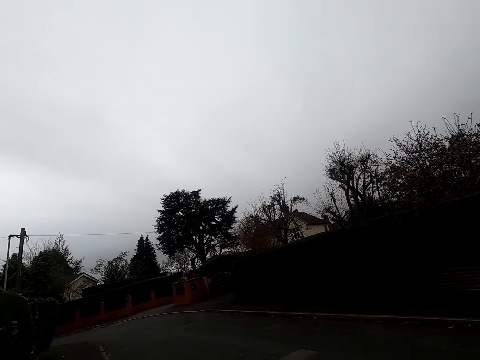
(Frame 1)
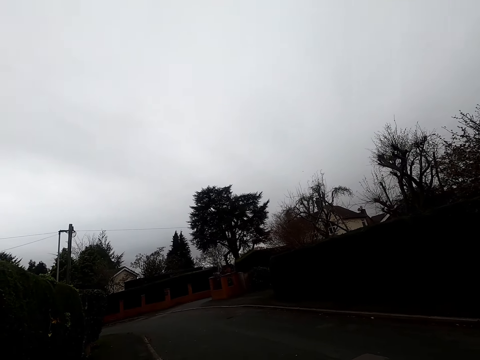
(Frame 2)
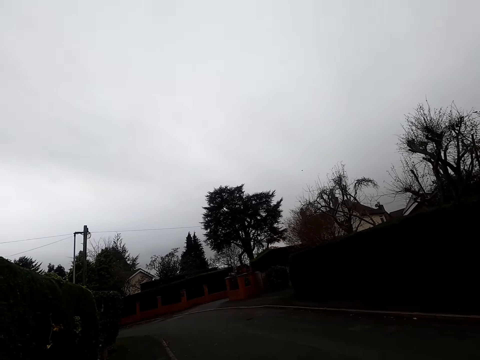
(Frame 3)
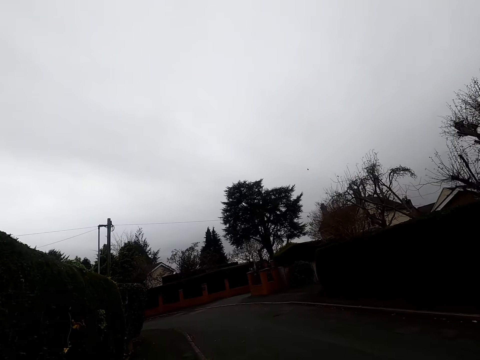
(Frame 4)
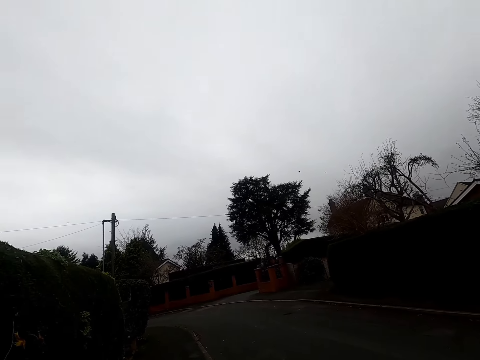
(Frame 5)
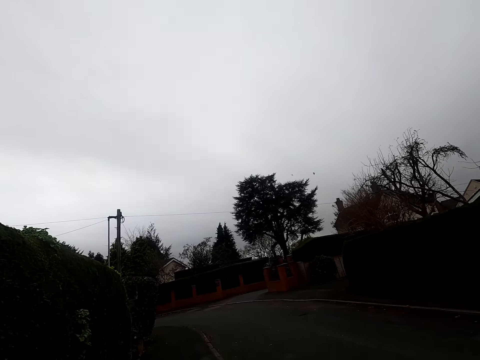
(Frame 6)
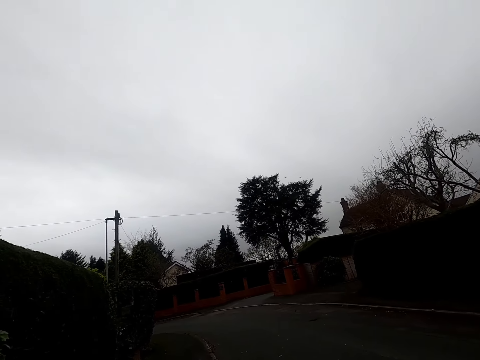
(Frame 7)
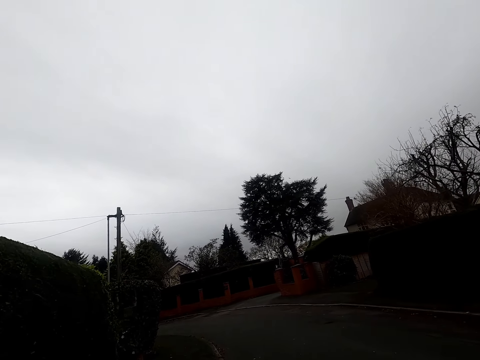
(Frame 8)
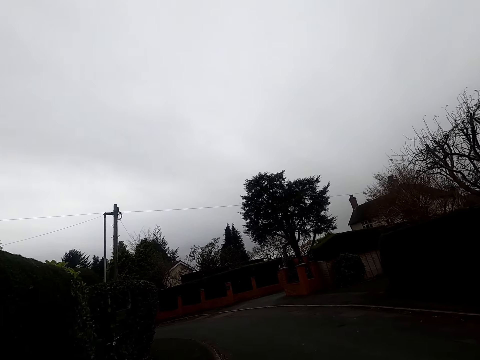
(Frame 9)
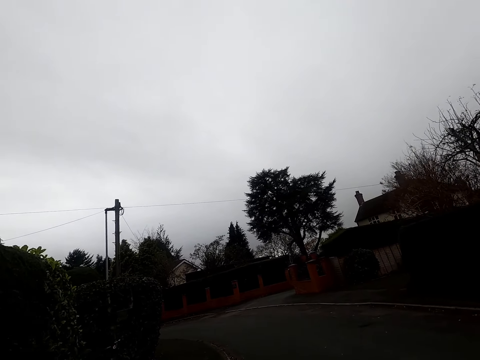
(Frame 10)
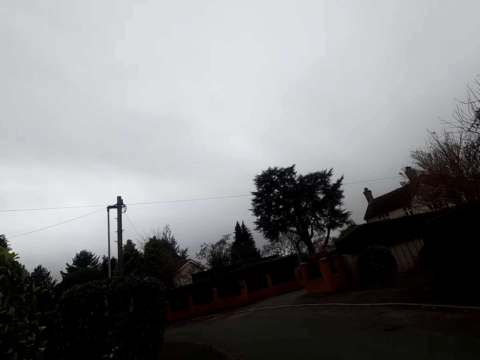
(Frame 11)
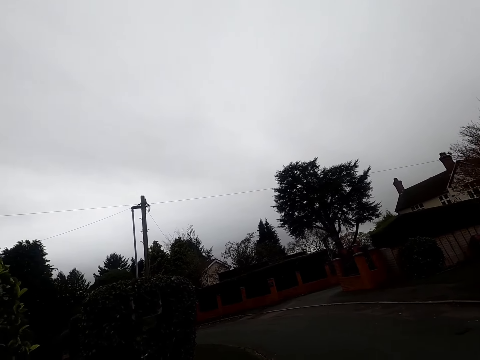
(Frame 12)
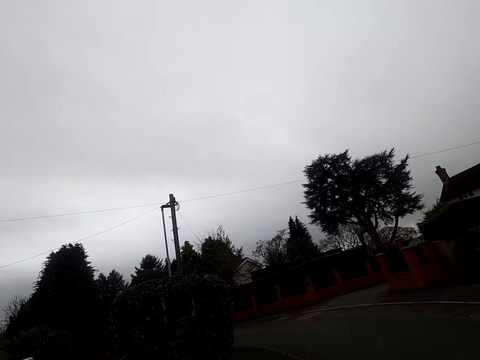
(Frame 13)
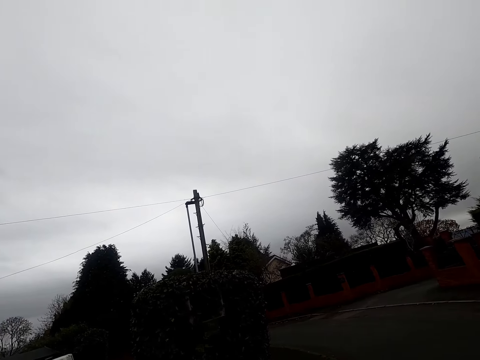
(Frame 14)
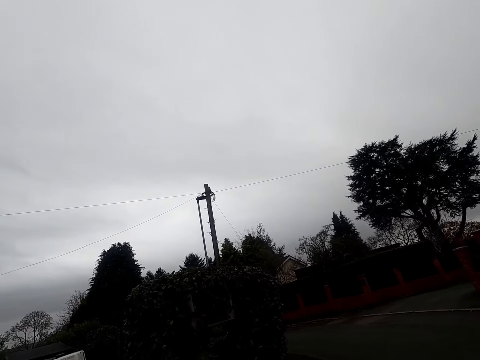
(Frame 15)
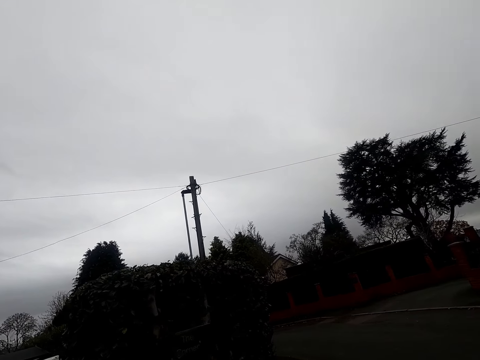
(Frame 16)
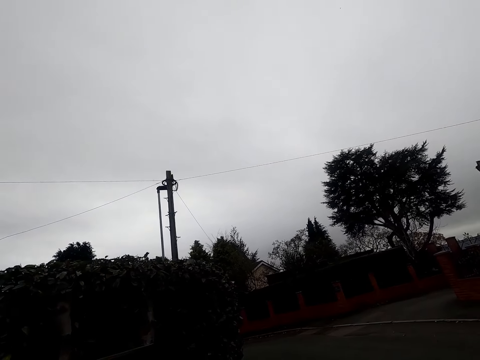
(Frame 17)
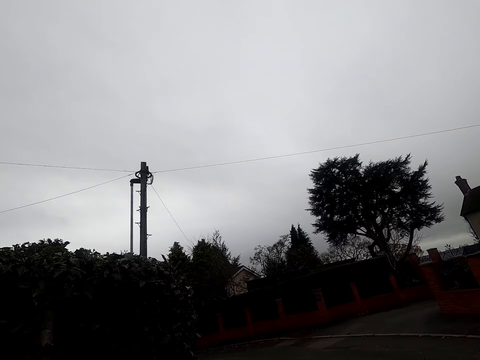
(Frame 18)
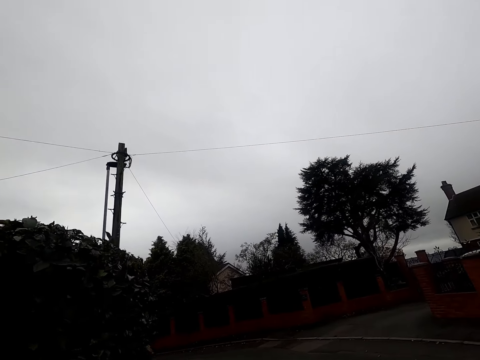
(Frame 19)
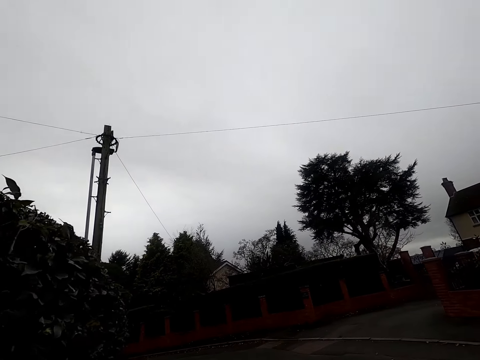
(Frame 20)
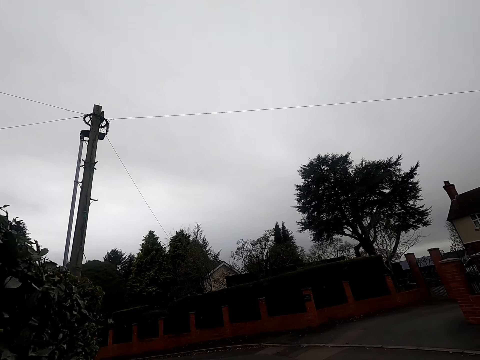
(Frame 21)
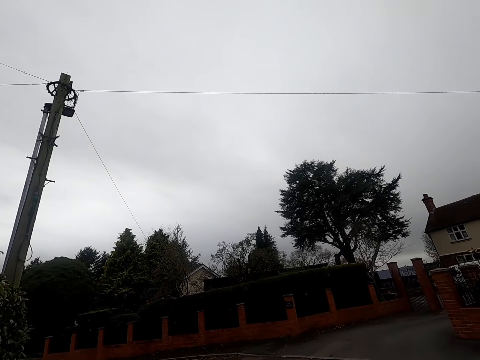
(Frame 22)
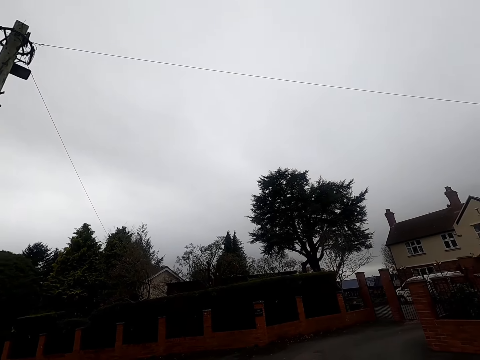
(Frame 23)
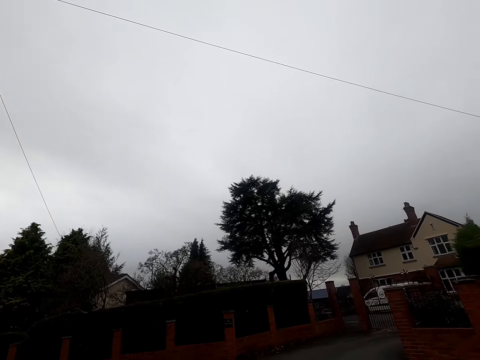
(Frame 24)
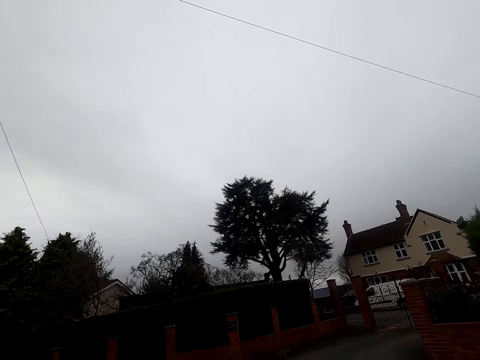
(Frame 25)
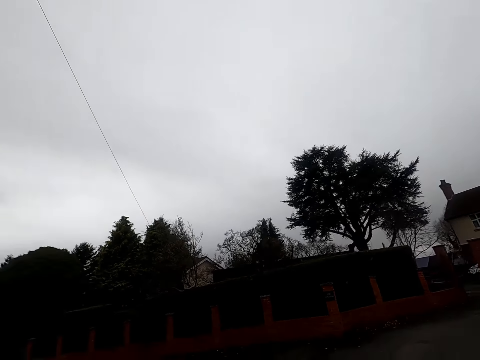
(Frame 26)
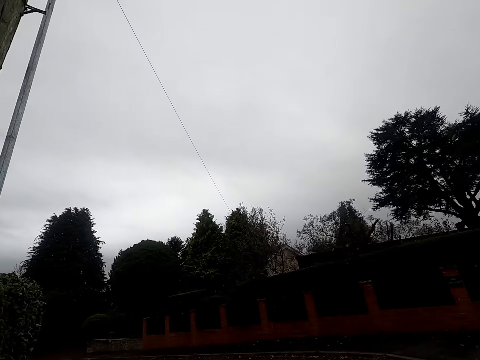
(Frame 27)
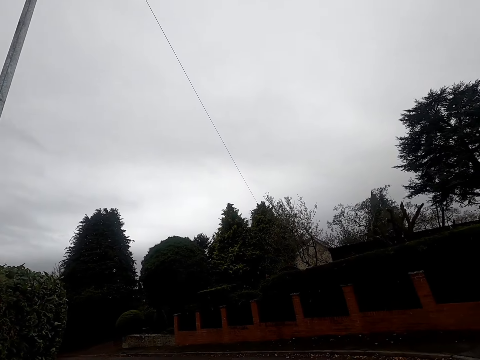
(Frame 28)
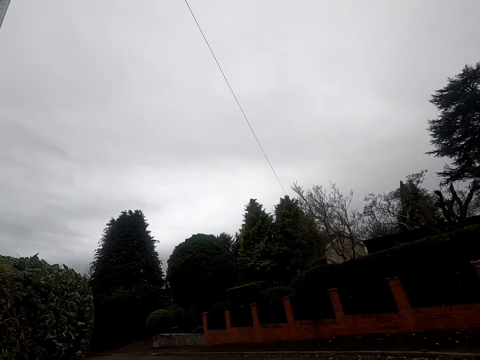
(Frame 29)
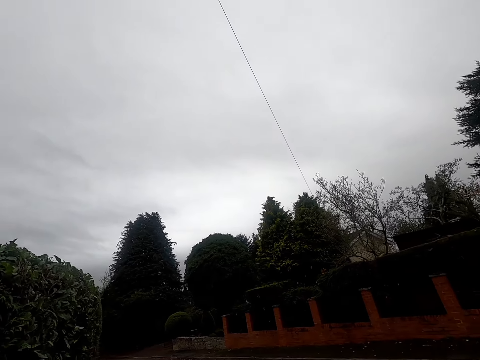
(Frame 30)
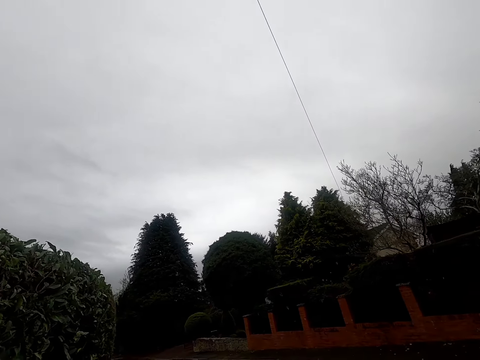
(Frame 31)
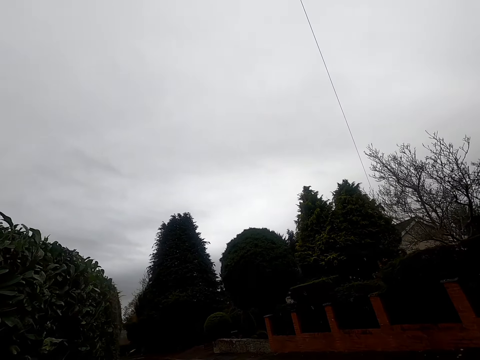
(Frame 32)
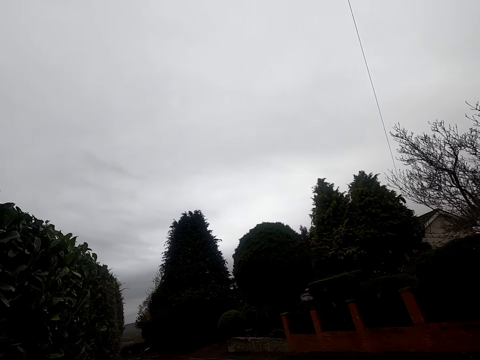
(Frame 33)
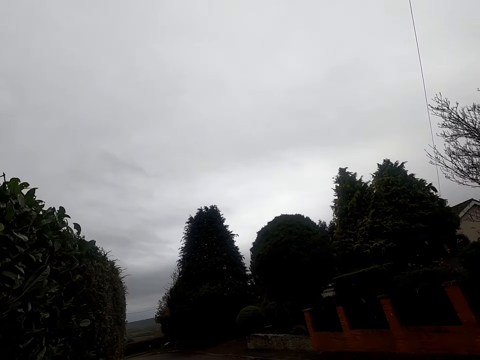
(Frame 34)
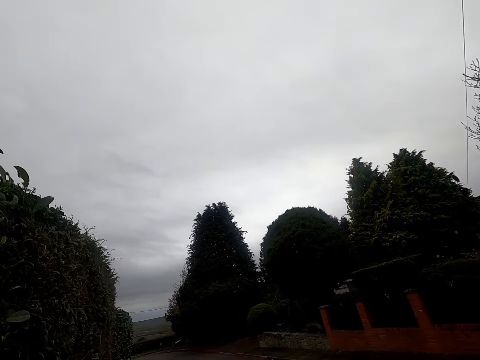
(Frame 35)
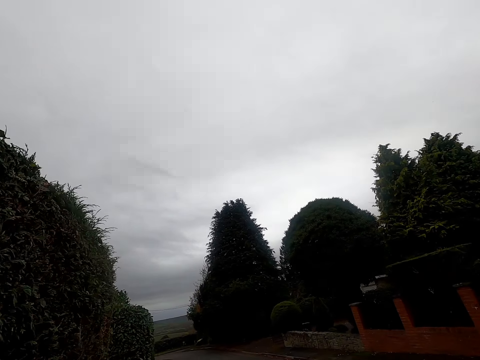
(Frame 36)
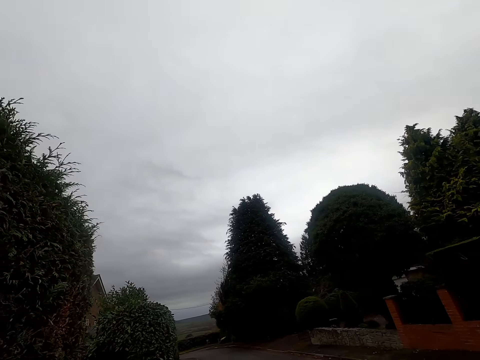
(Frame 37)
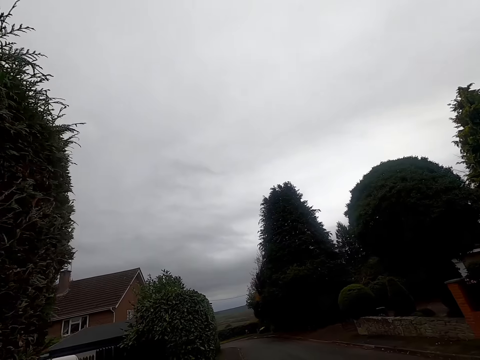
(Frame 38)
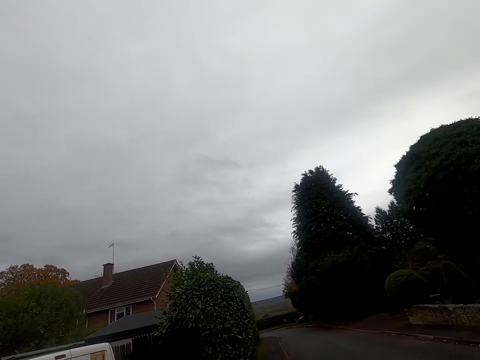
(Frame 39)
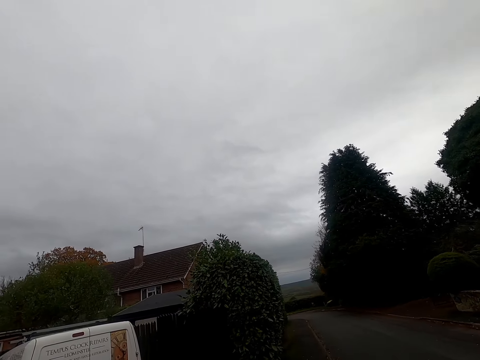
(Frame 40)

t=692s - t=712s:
The camera wearer walks. They walk left on the sidewalk.

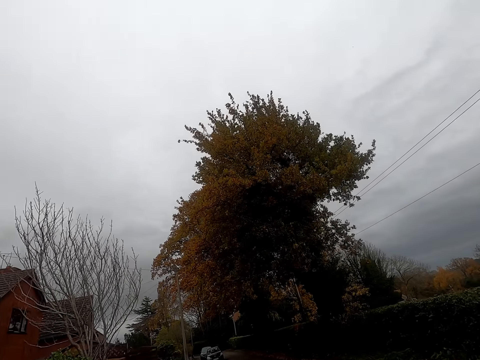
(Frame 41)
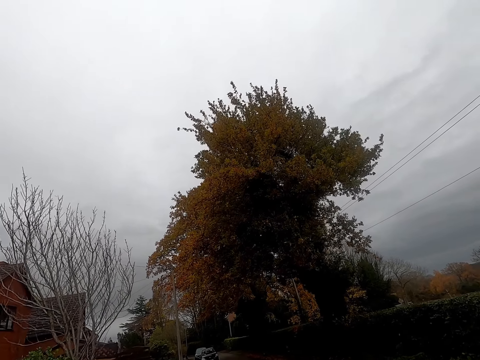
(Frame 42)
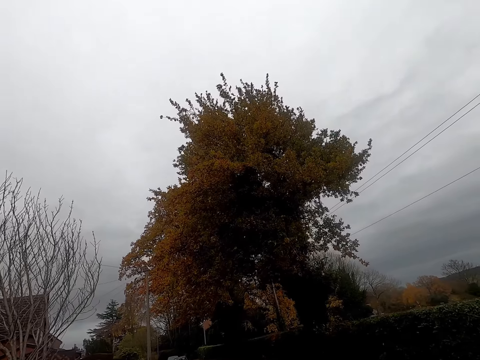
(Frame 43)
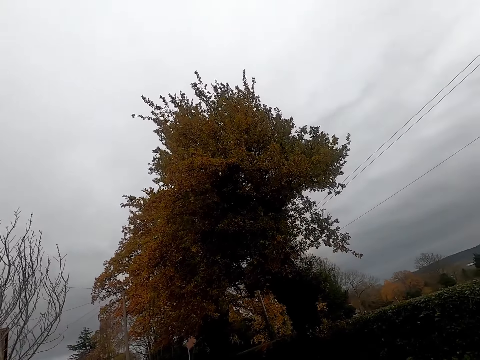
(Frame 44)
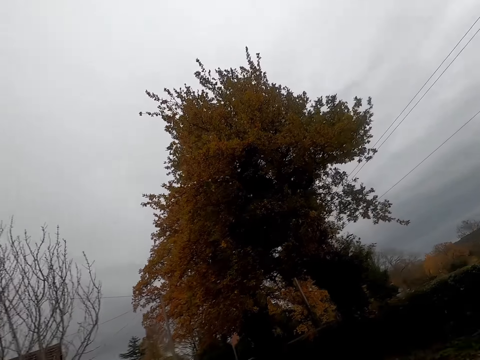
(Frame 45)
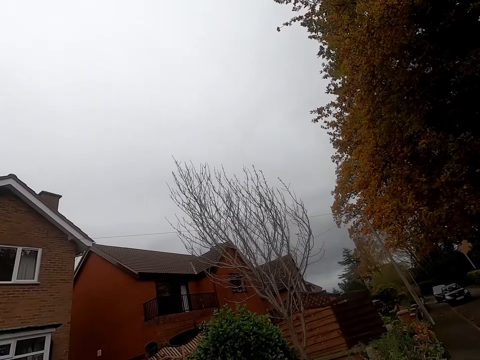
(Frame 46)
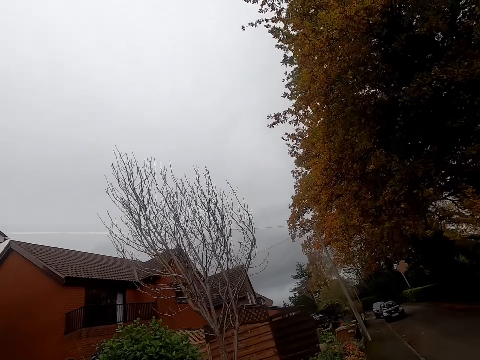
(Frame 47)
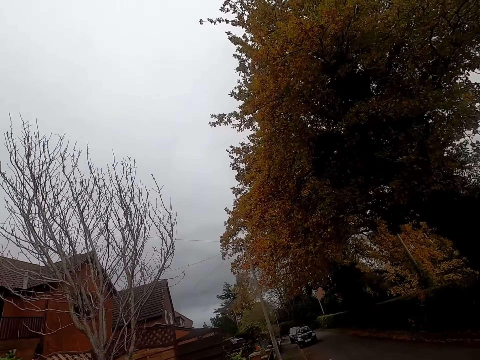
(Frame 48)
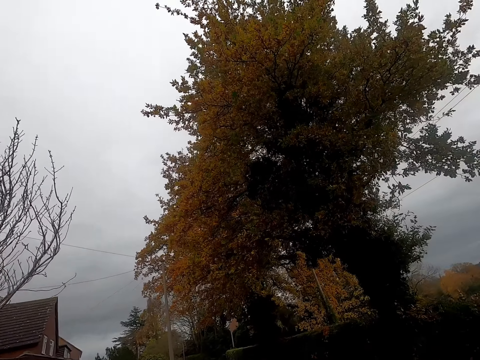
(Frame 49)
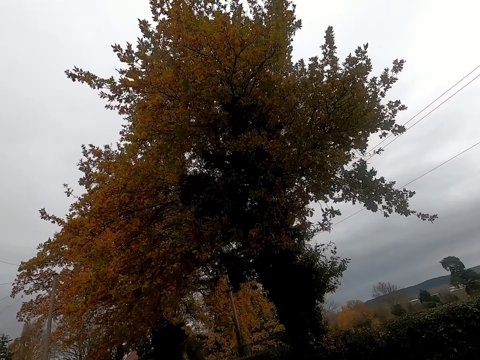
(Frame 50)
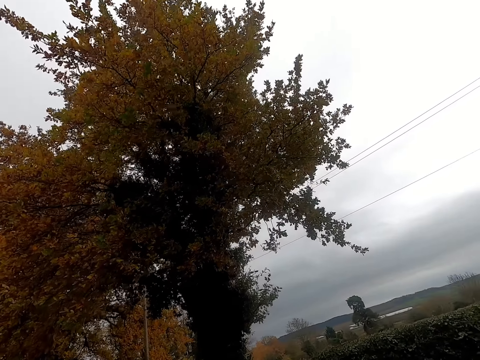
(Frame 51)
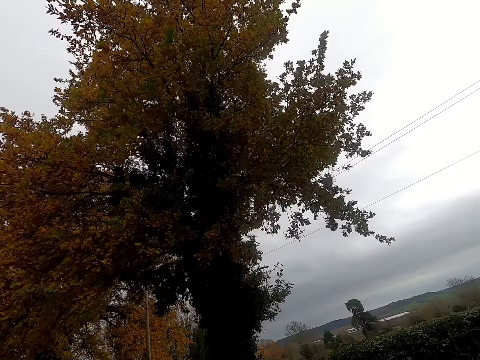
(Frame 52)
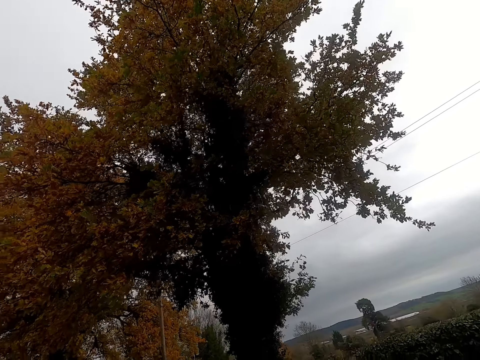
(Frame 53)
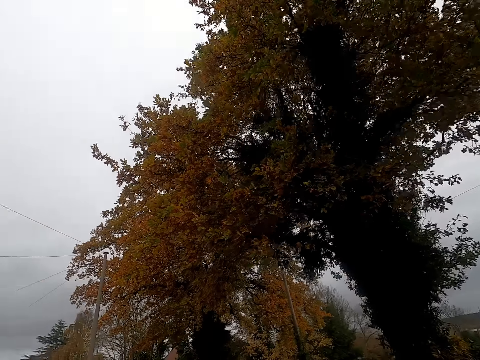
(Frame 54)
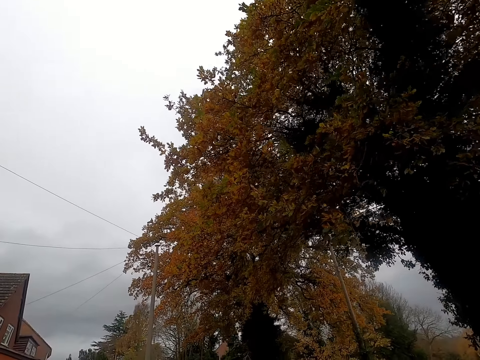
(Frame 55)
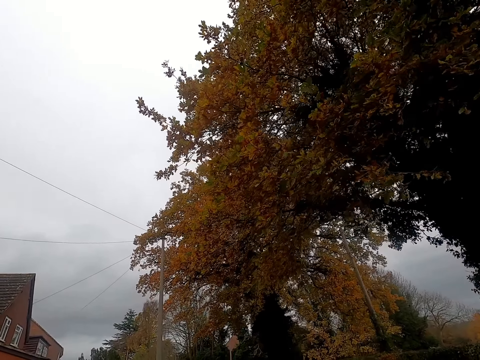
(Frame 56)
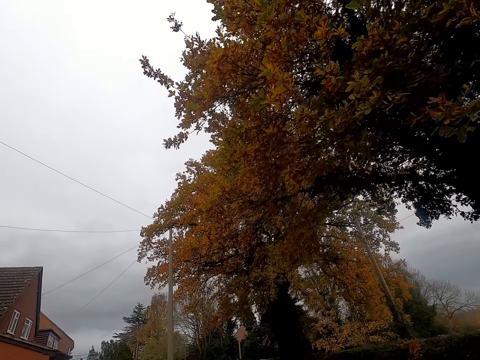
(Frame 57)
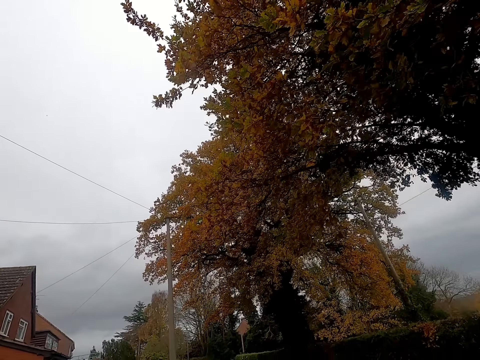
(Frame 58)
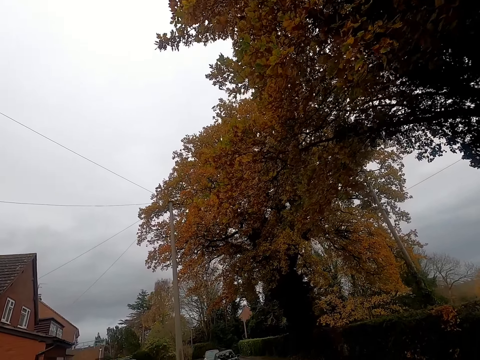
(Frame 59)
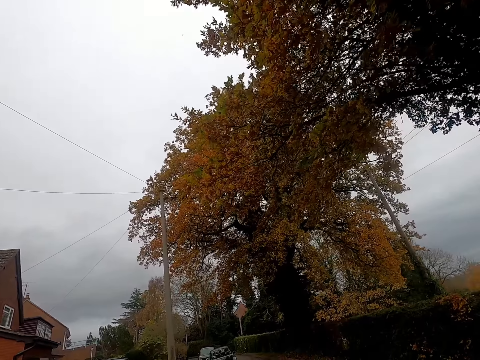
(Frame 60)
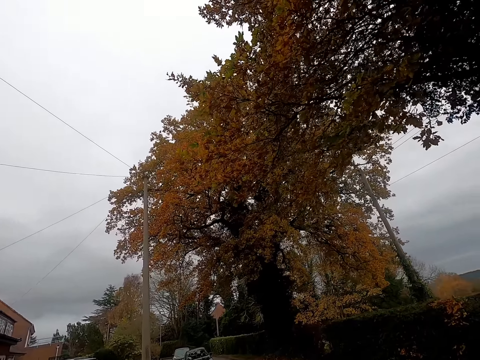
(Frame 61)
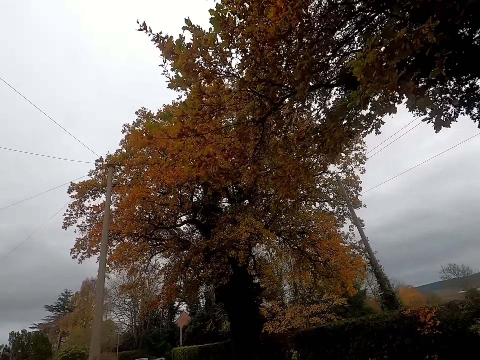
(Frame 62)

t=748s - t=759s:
The camera wearer looks around.
